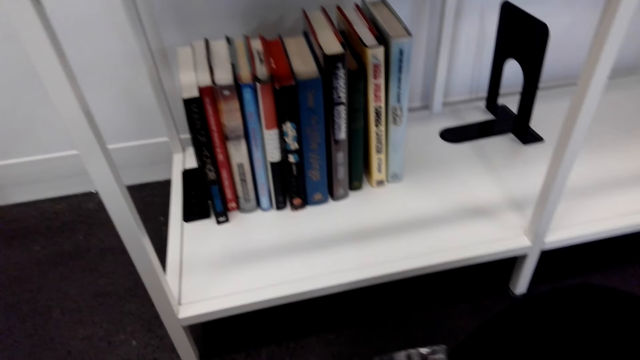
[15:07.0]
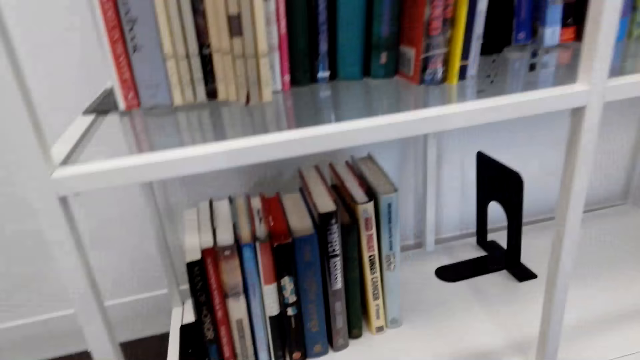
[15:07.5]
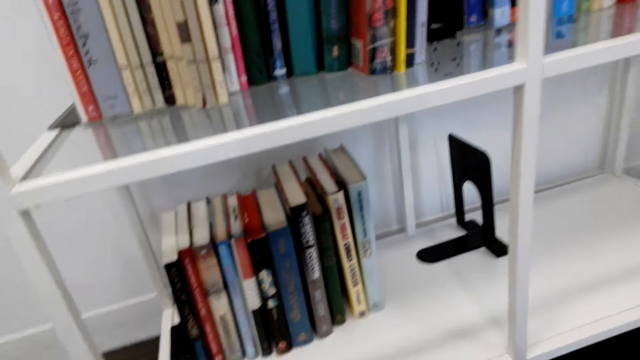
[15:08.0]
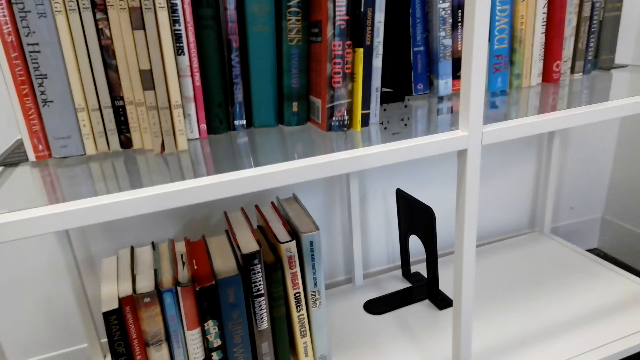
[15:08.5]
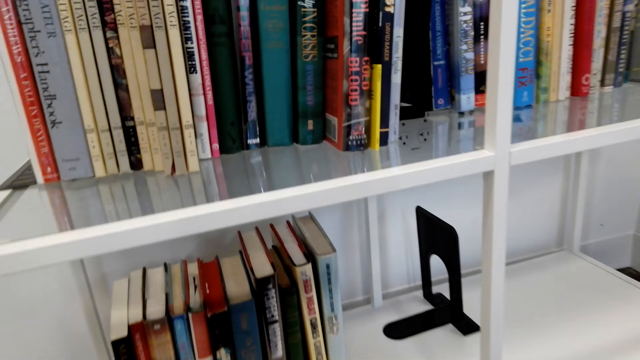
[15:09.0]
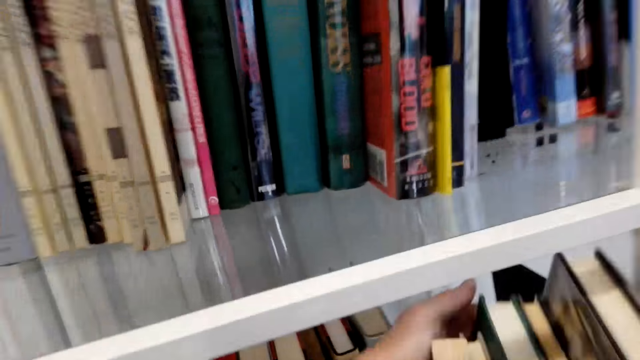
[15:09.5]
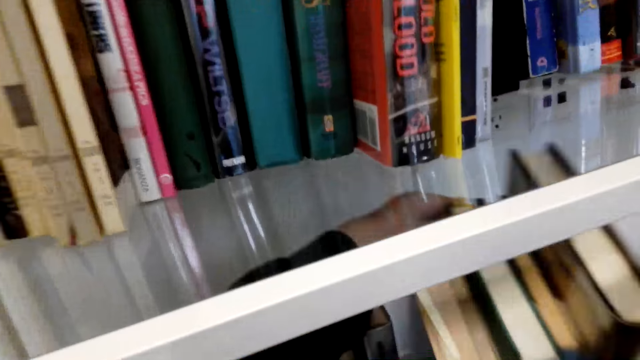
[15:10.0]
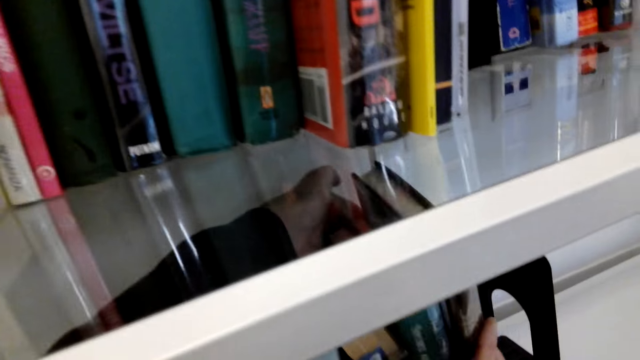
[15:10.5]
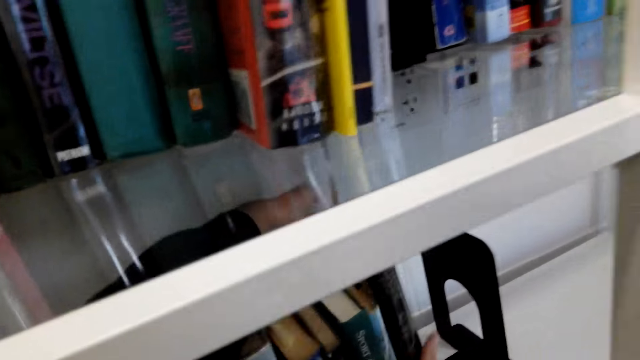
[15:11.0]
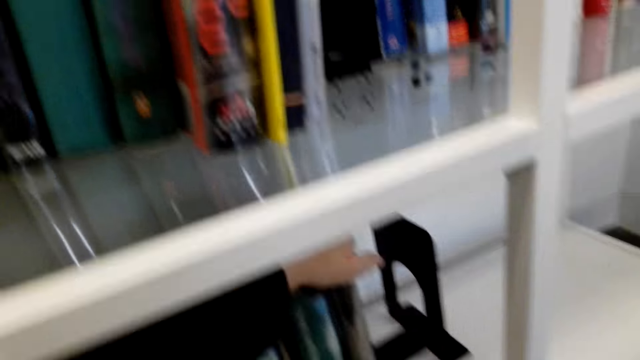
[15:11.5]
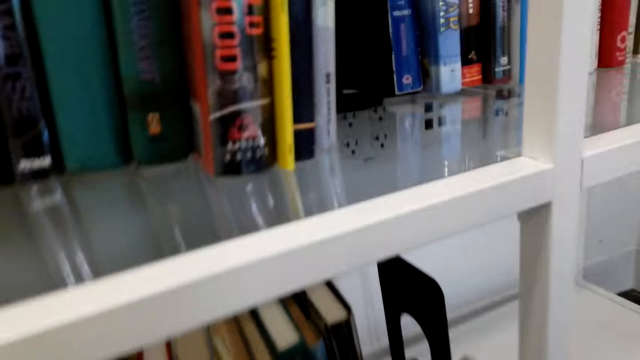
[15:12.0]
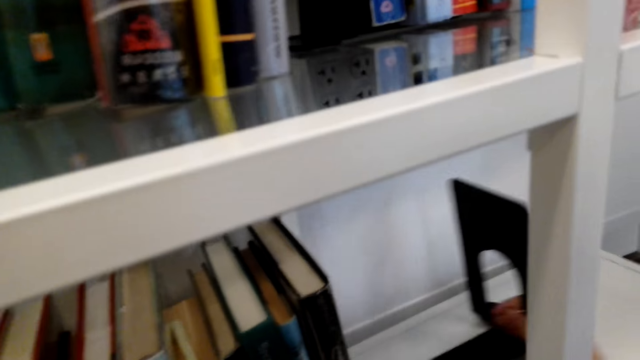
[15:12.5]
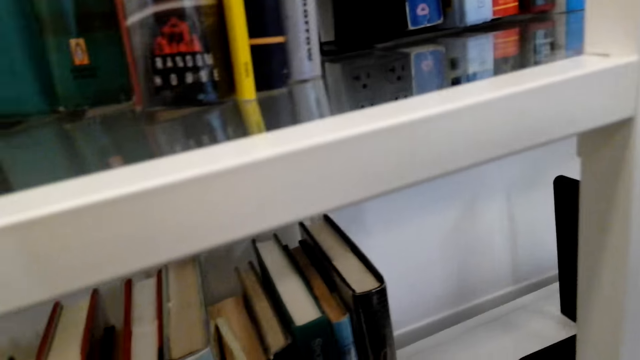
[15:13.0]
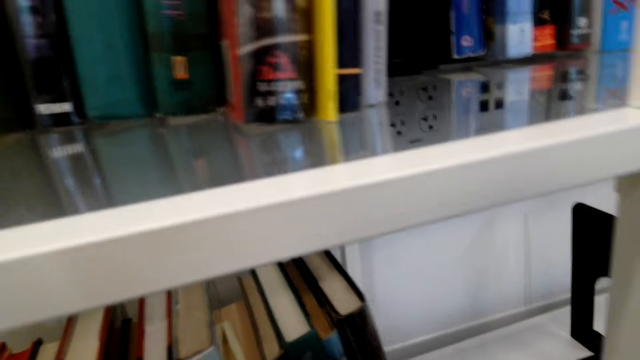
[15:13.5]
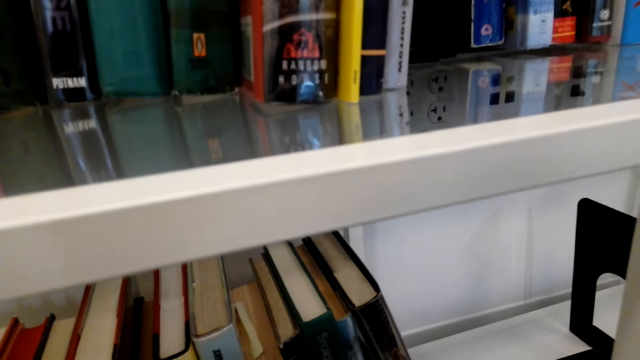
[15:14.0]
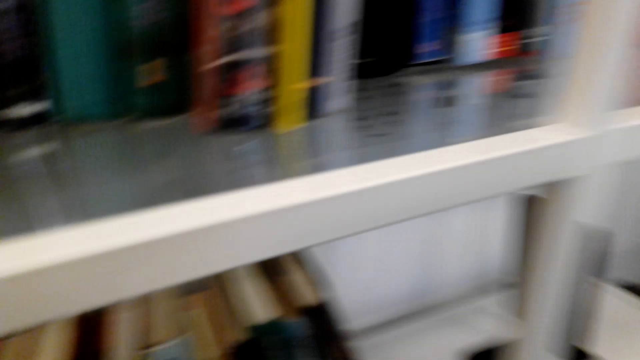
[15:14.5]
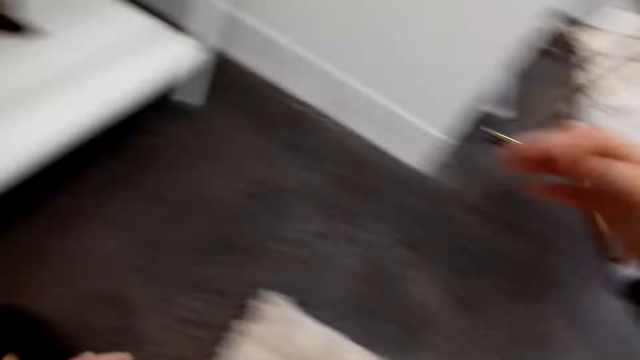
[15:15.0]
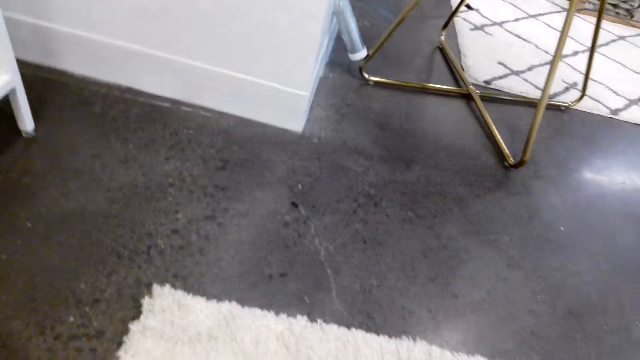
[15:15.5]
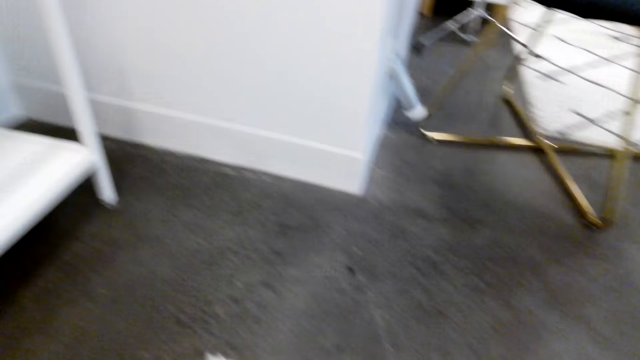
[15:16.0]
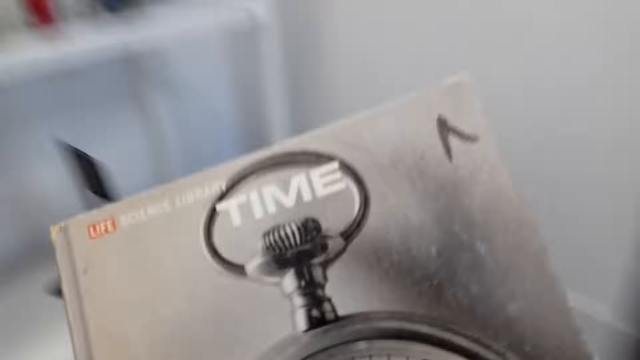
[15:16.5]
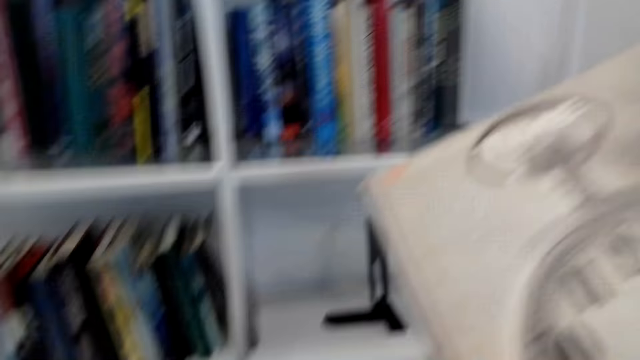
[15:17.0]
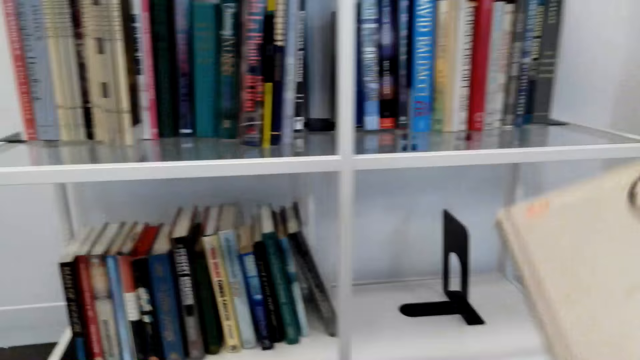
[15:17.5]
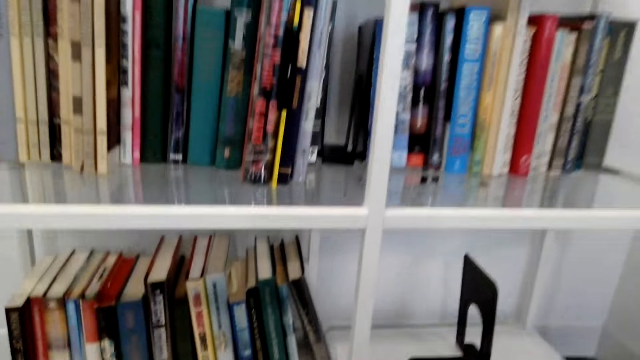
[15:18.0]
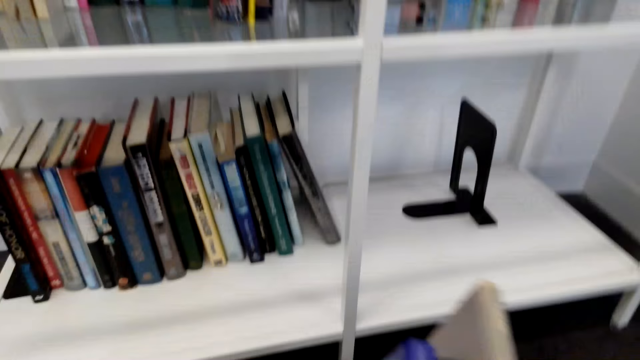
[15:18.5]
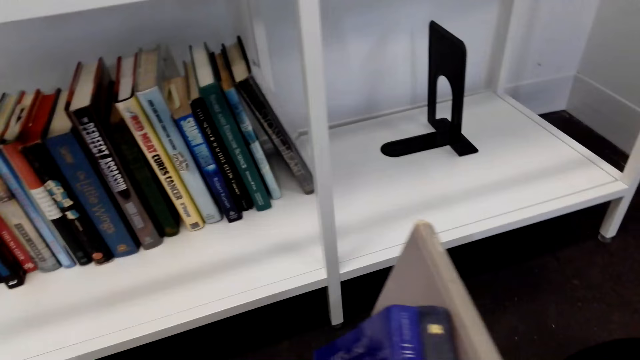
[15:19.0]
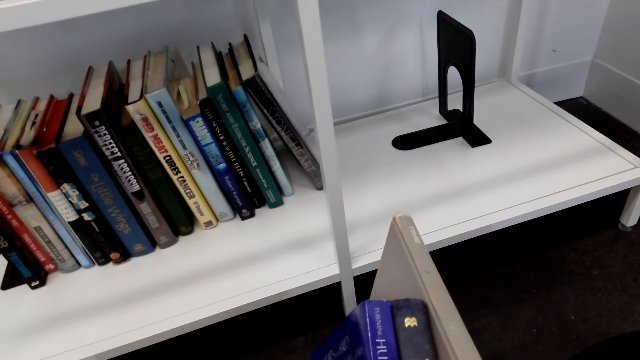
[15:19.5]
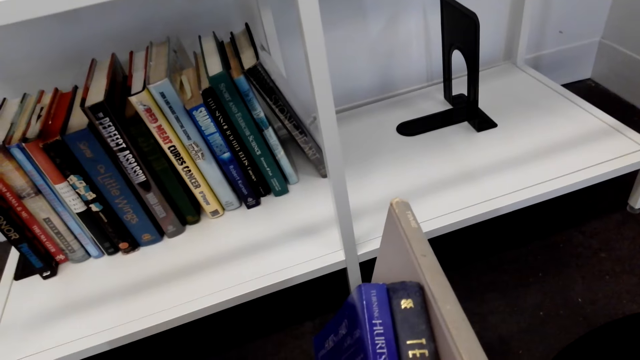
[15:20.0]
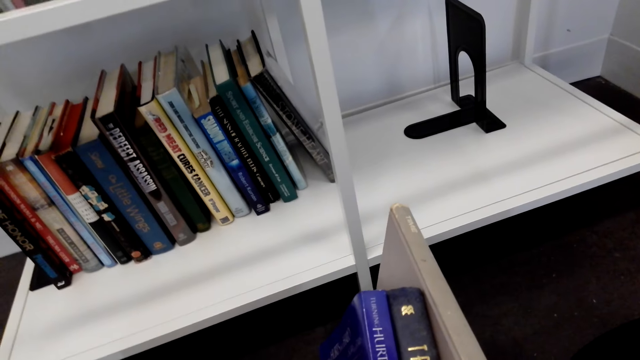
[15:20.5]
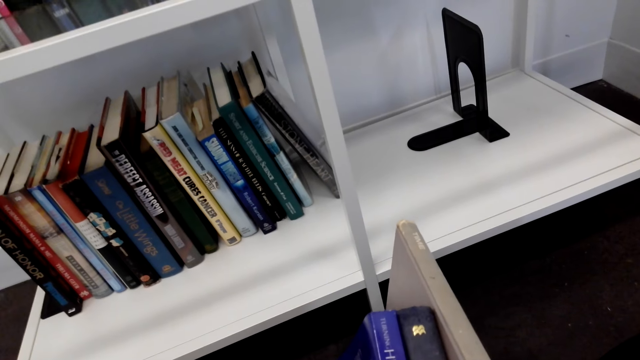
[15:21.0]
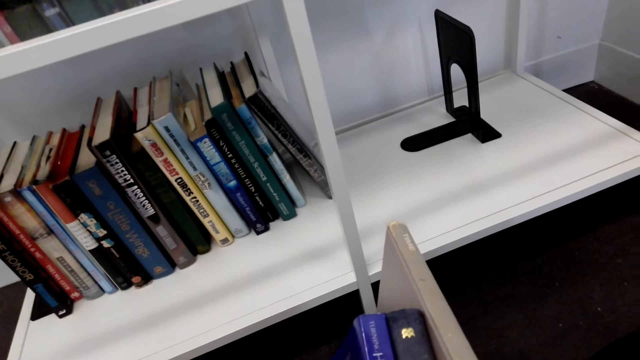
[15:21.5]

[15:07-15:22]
The camera wearer arranges the books on the shelf and puts the books on the shelf. She picks up the books from the floor. She looks at the books in her hands.

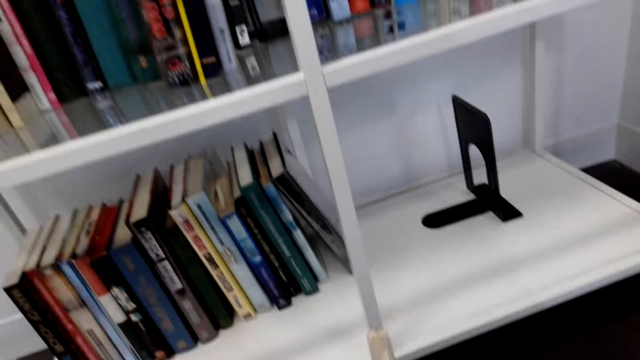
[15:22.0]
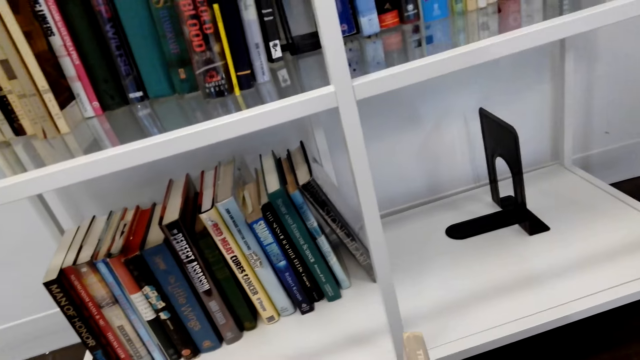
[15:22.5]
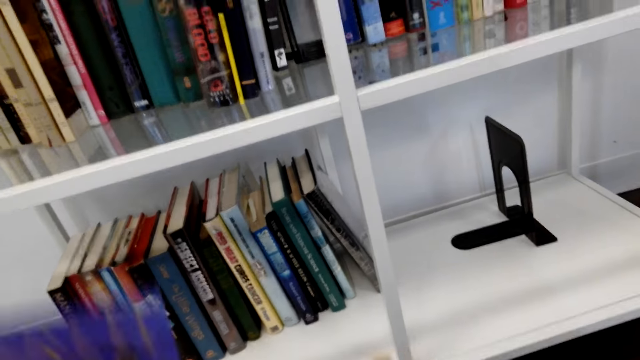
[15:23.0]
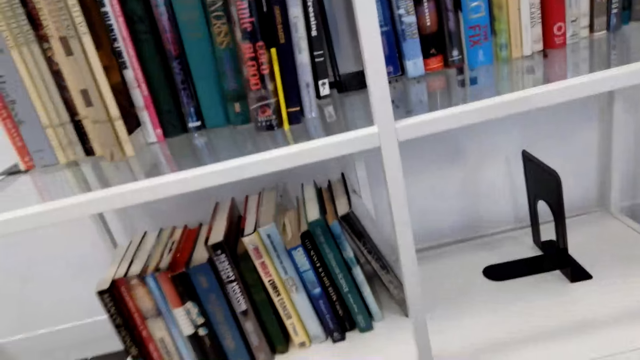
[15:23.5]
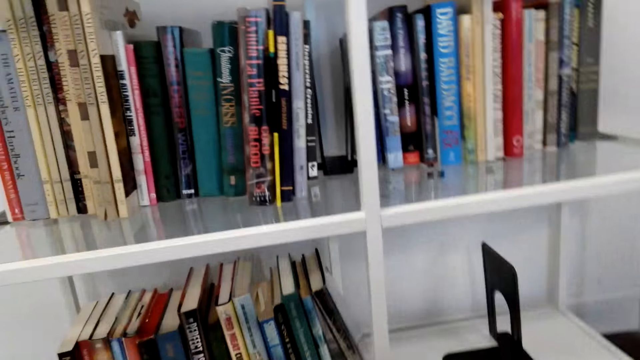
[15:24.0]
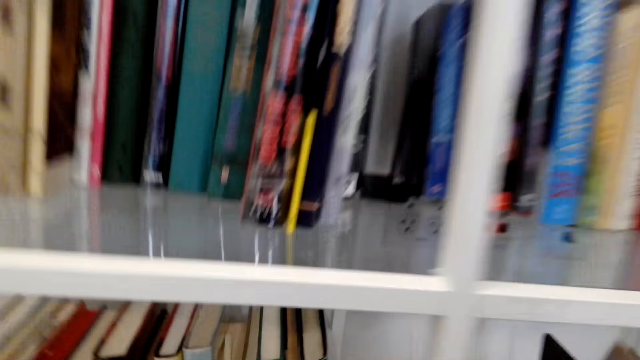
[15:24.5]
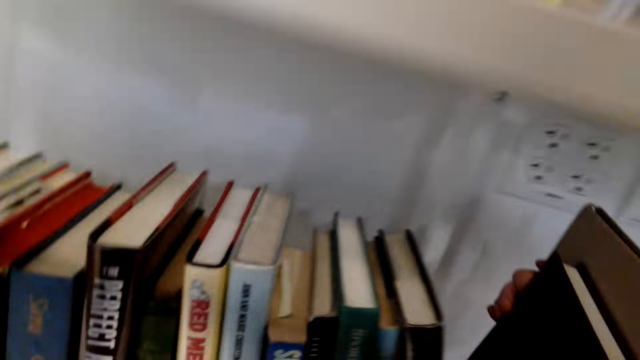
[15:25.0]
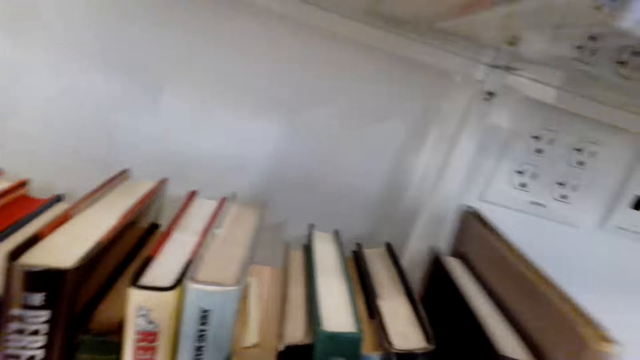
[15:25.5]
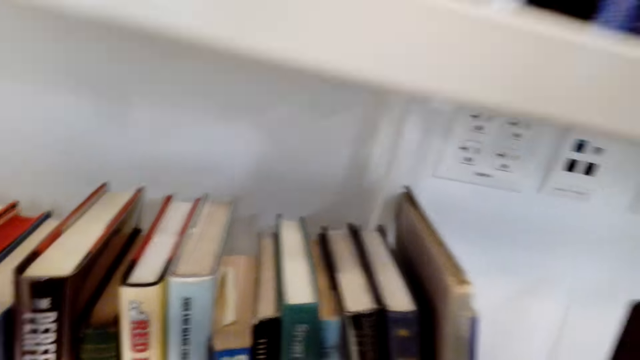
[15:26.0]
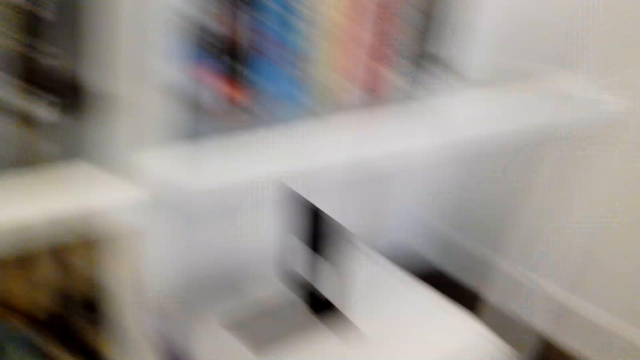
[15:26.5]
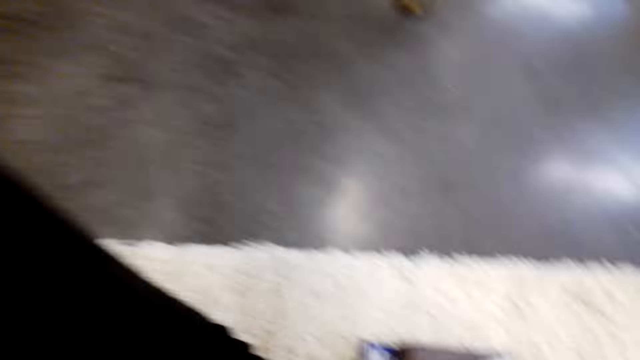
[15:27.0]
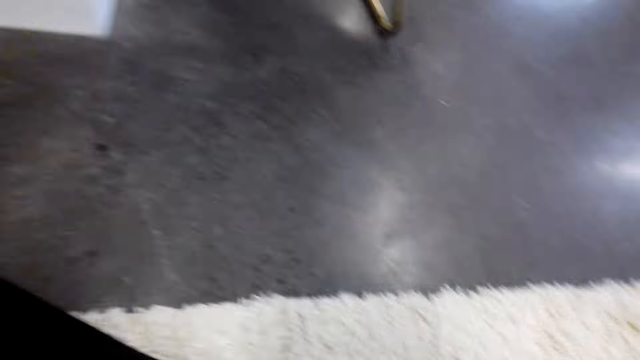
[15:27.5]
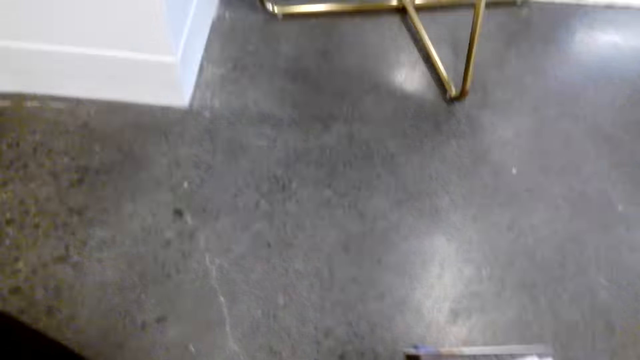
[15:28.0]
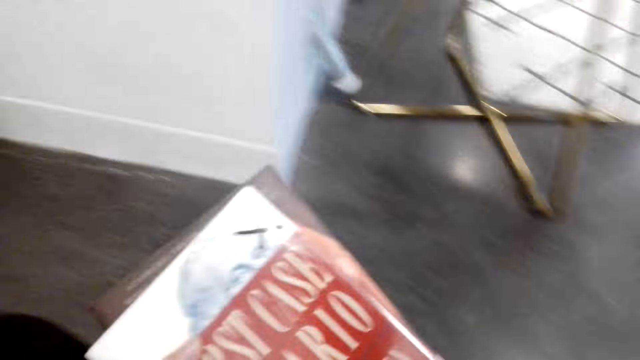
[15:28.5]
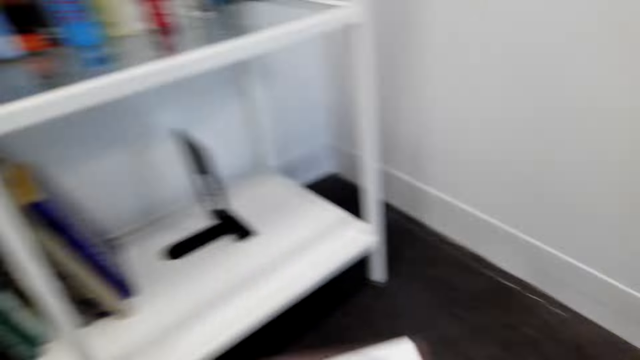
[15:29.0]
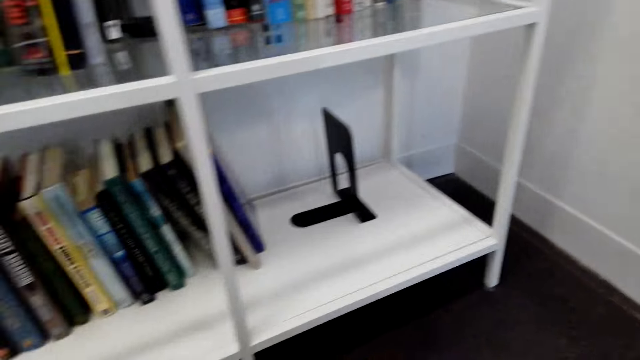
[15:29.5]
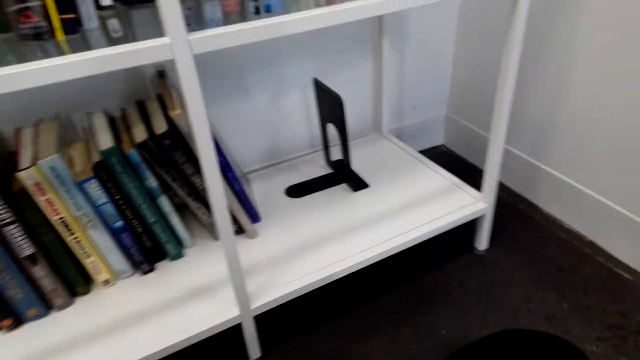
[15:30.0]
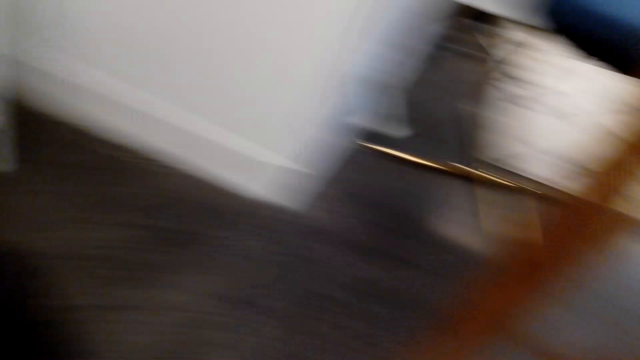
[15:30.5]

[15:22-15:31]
The camera wearer arranges the books on the shelf and puts the books on the shelf. They pick up the books from the floor.
